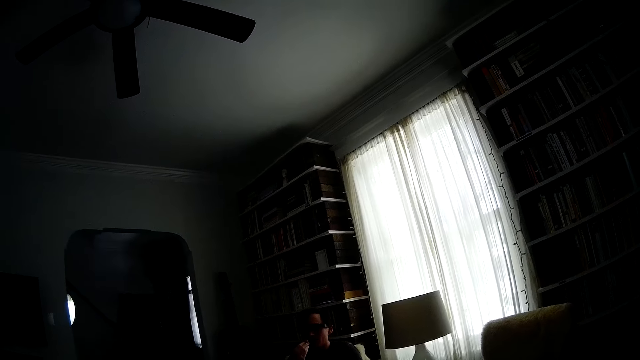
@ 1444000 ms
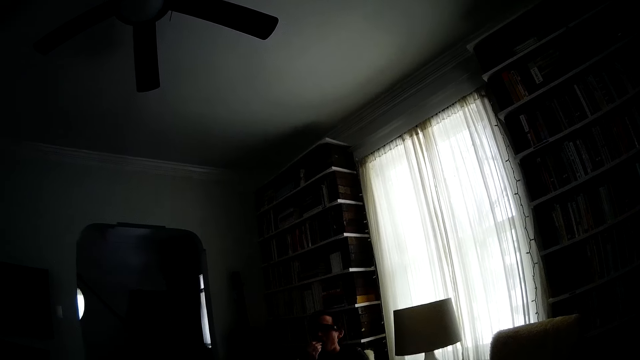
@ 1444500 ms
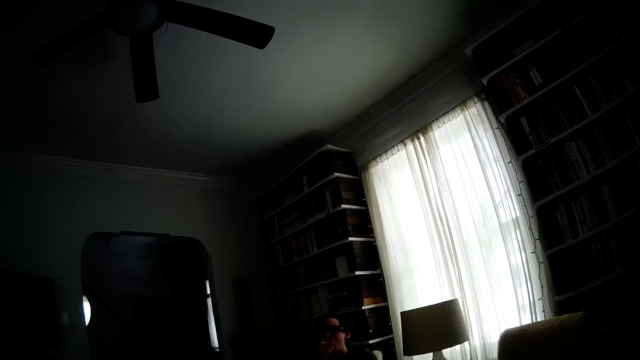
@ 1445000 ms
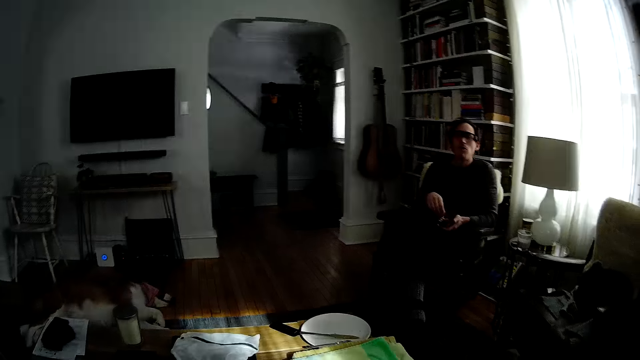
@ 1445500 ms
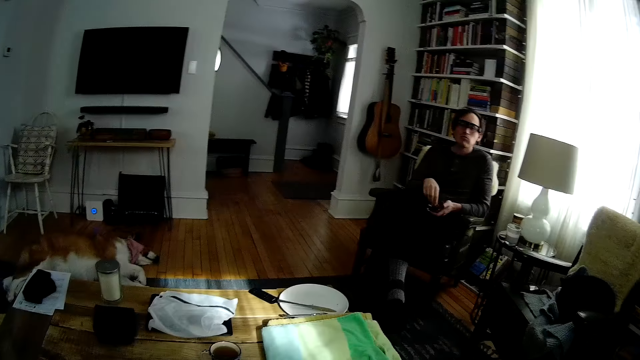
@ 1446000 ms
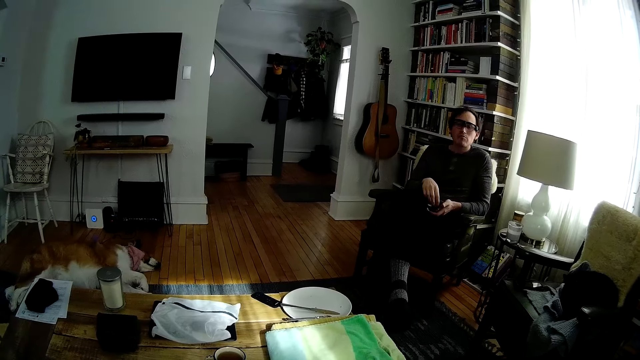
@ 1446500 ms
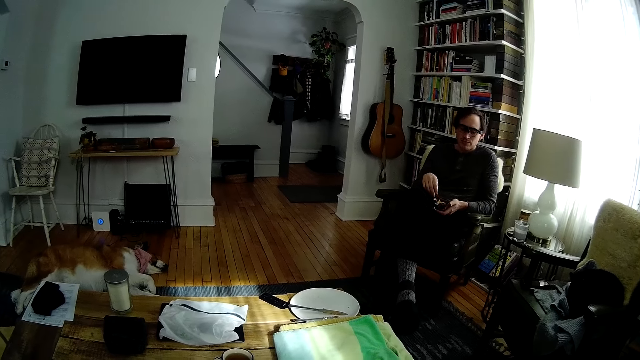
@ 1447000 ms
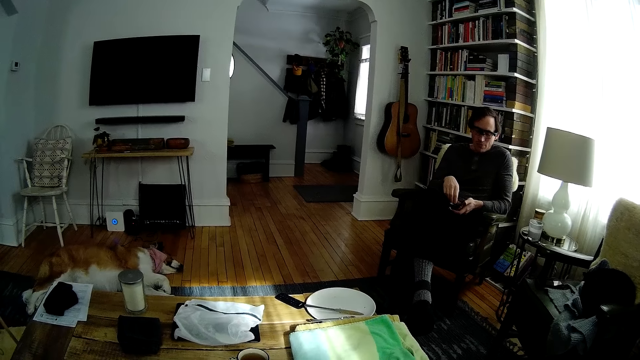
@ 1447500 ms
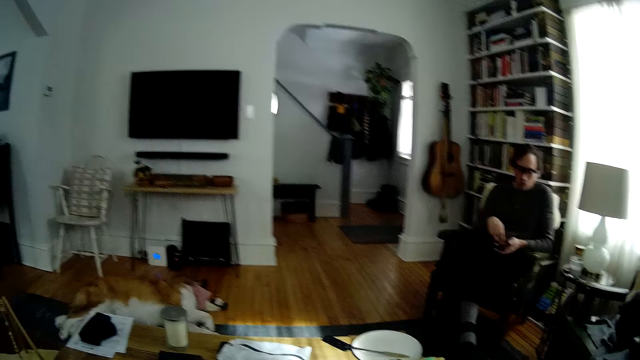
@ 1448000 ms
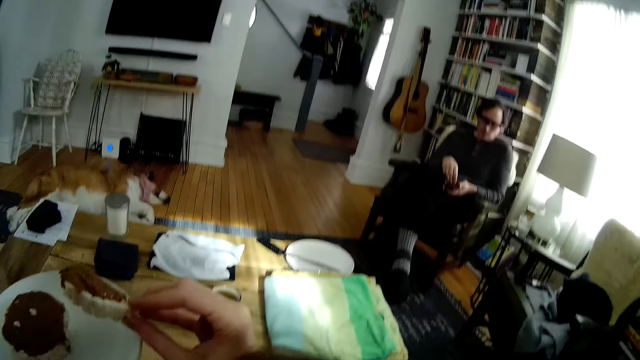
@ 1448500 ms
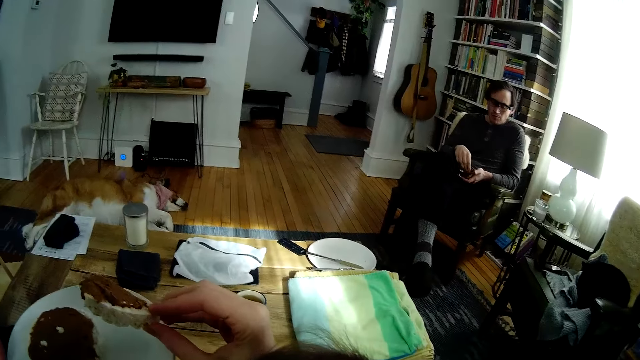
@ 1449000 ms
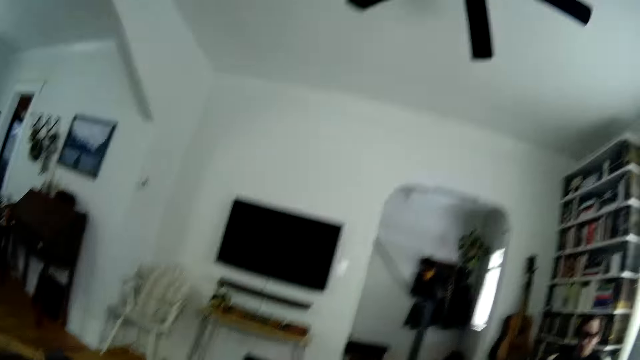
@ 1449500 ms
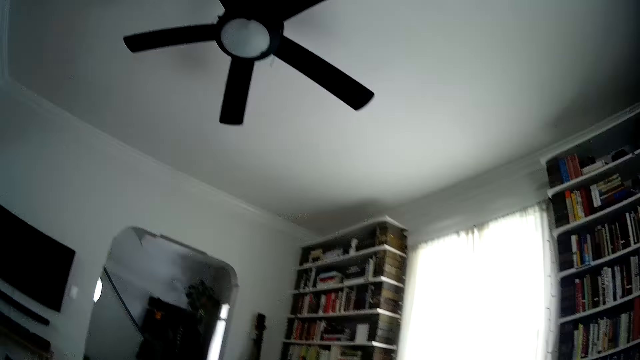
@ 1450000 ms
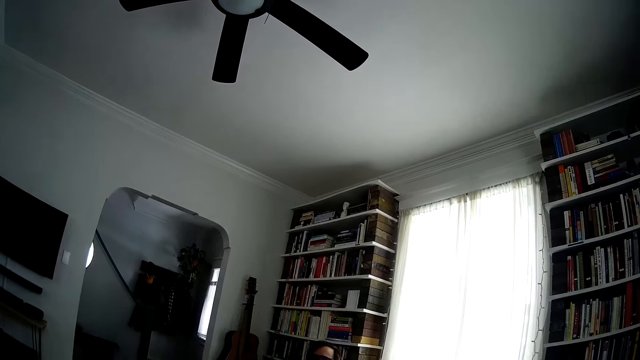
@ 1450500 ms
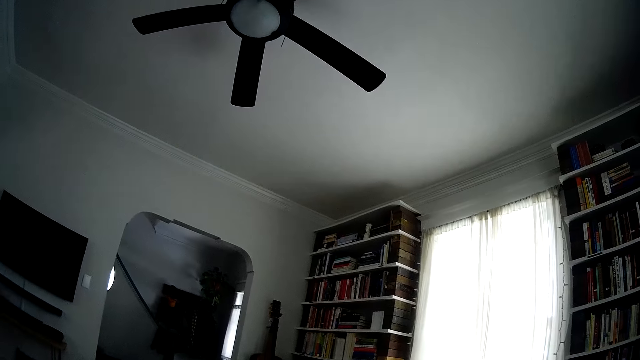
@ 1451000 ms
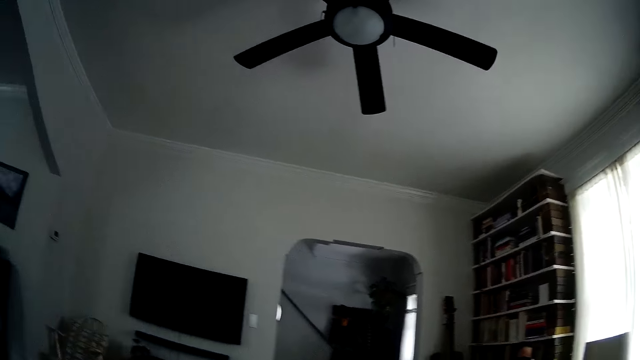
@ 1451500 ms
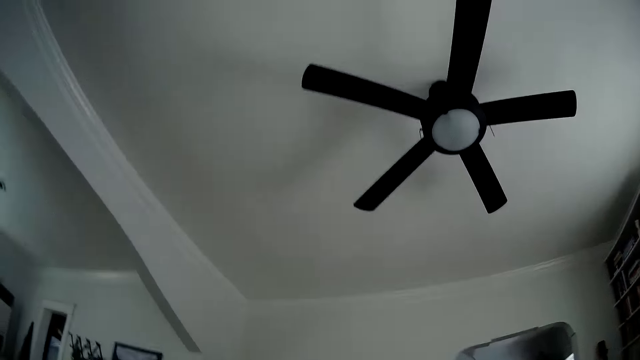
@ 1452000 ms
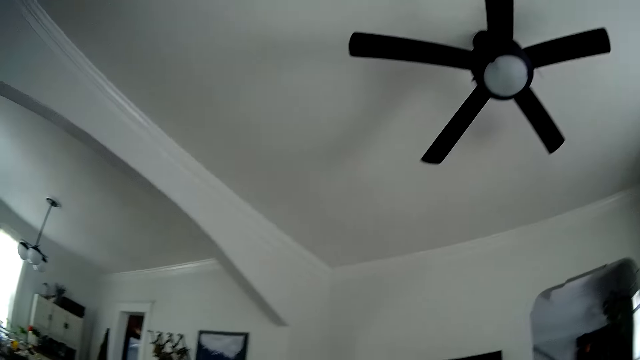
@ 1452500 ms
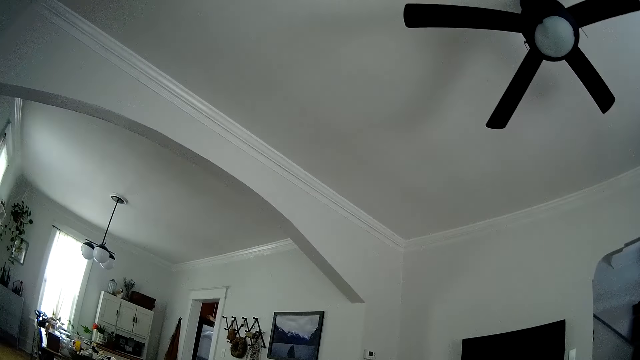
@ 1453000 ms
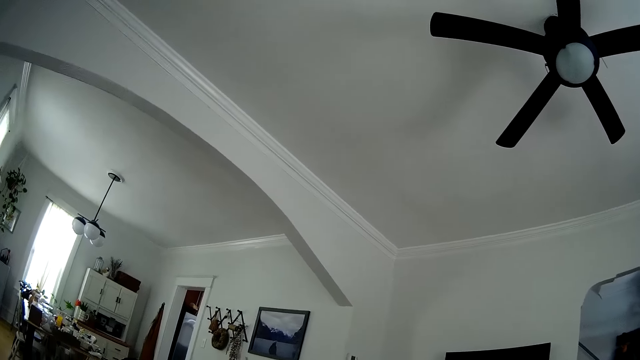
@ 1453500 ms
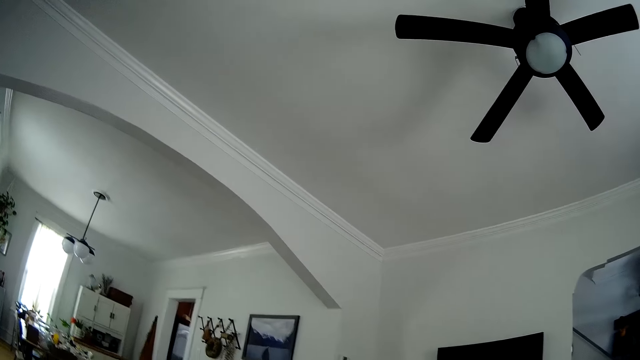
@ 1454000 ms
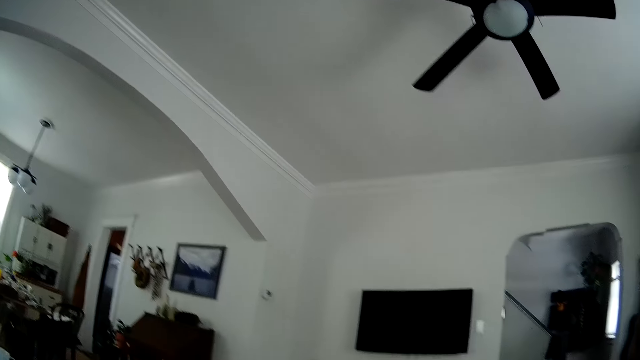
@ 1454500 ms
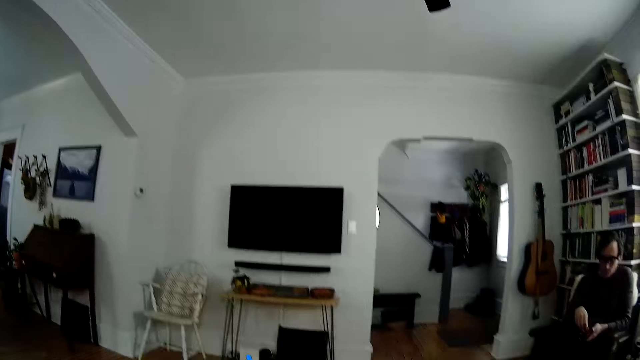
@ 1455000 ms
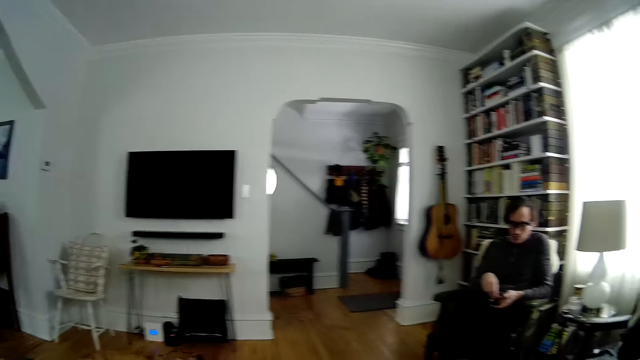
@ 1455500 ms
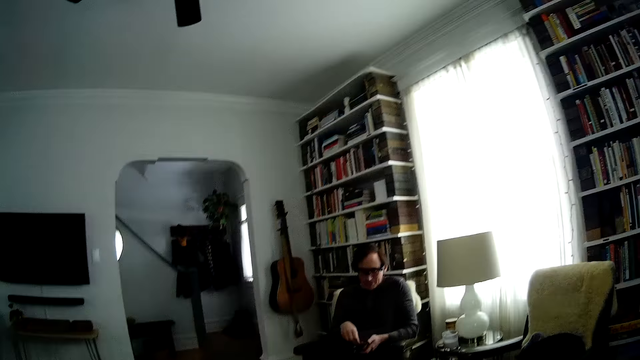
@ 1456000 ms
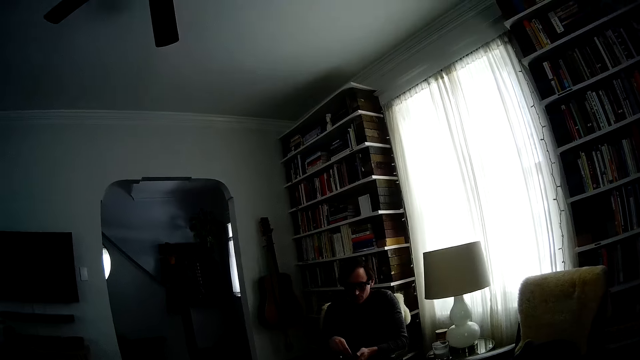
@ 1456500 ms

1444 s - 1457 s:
The man eats chips from a bowl in his left hand with his right hand. The camera wearer interacts with the man. They look at the man. They hold a cookie. They converse with the man. They chew cookies. They look around. They chew cookies.

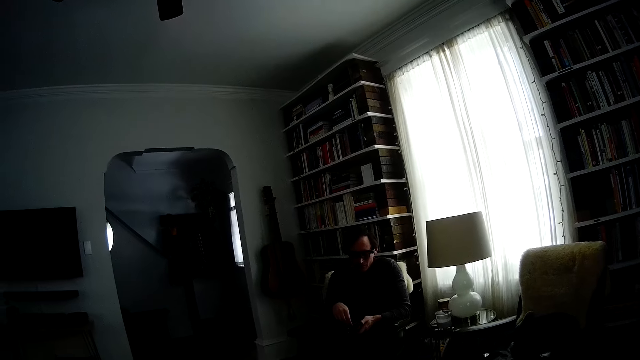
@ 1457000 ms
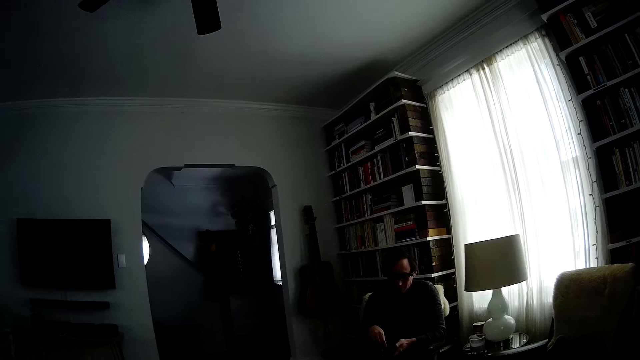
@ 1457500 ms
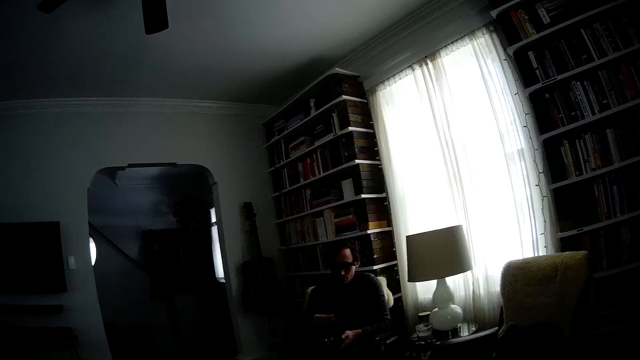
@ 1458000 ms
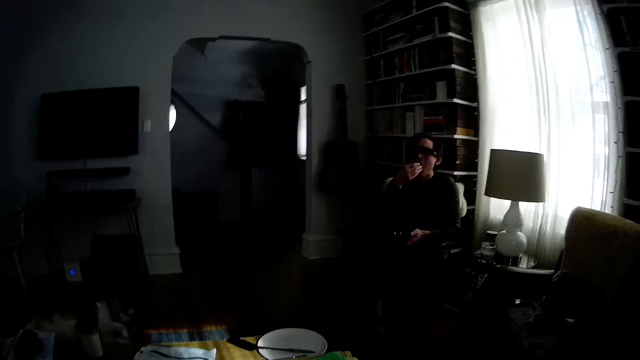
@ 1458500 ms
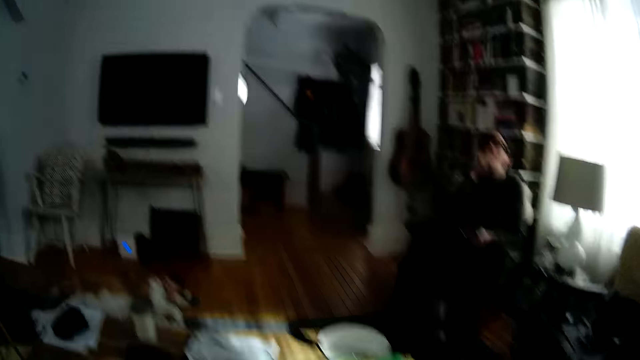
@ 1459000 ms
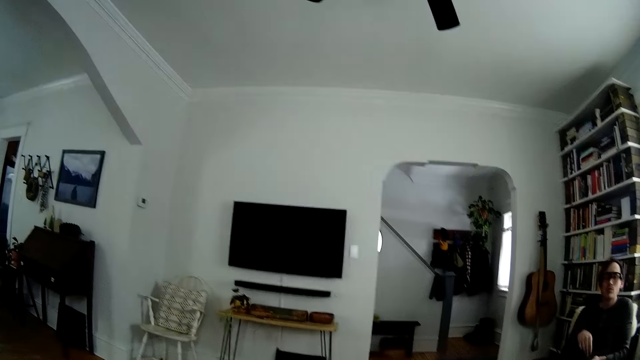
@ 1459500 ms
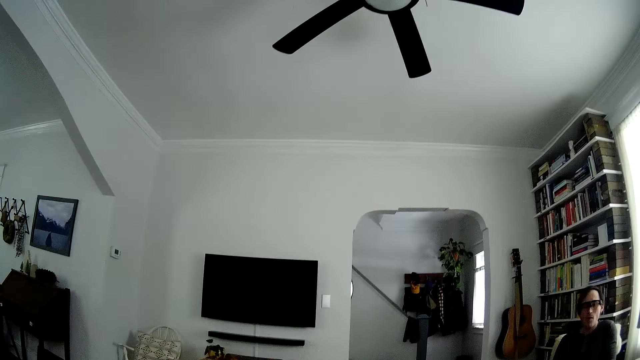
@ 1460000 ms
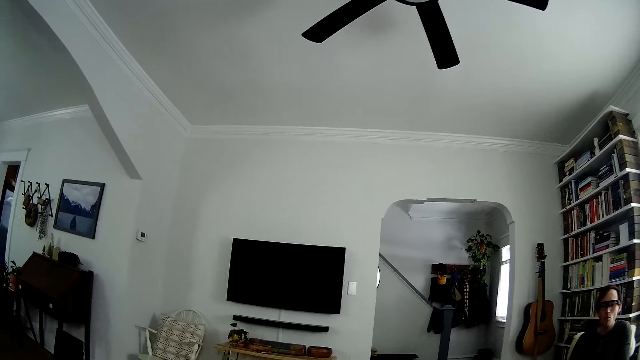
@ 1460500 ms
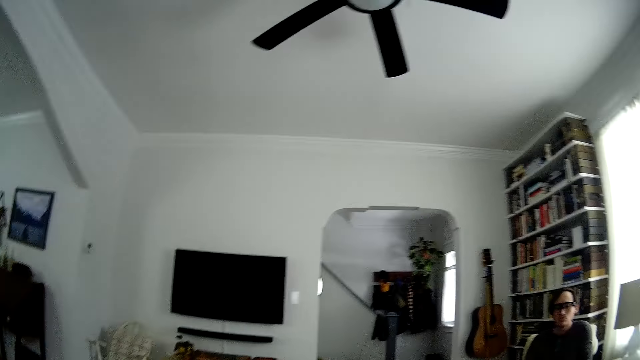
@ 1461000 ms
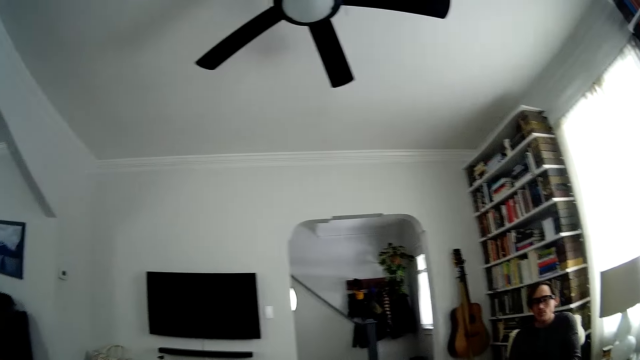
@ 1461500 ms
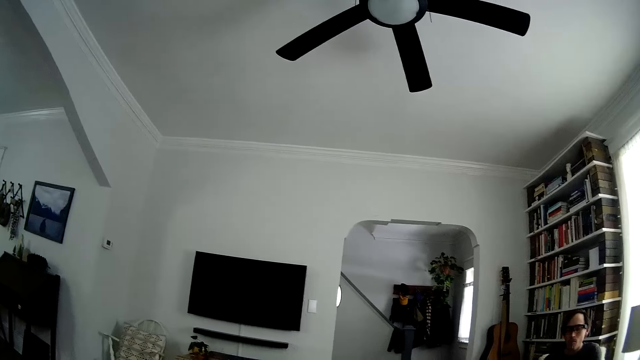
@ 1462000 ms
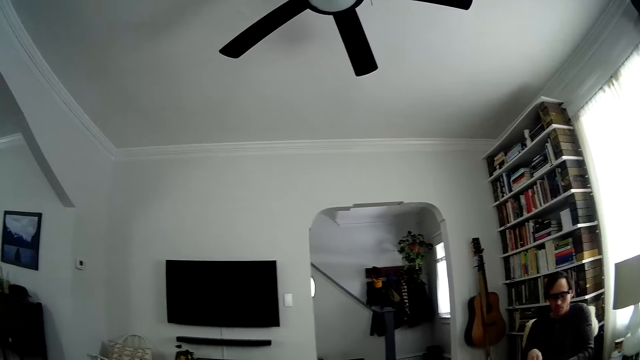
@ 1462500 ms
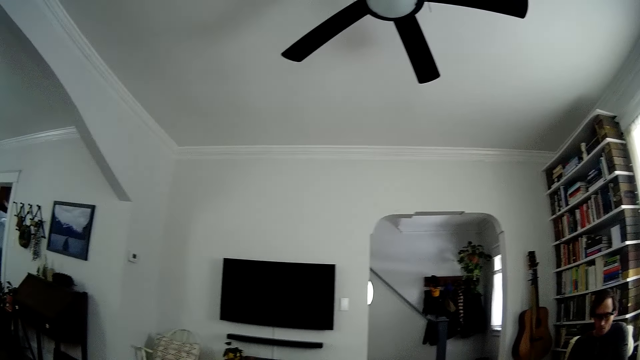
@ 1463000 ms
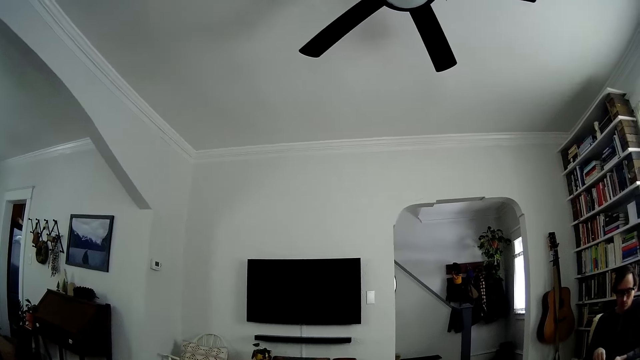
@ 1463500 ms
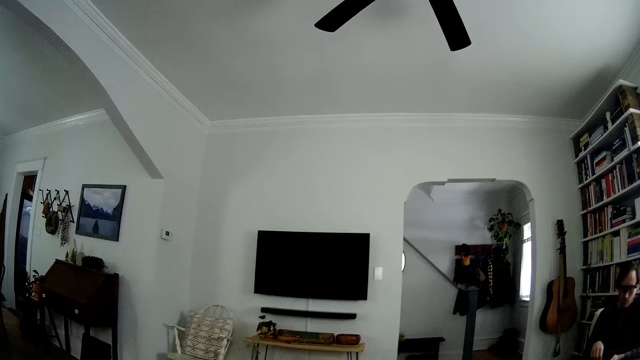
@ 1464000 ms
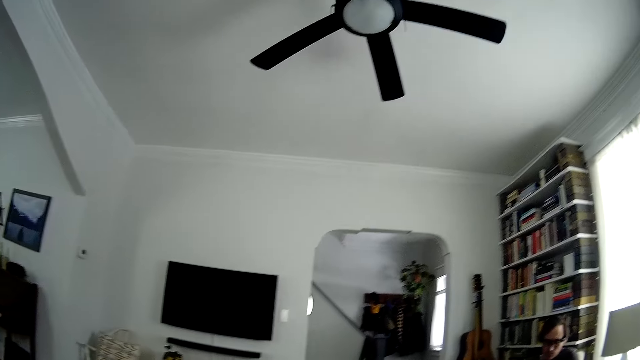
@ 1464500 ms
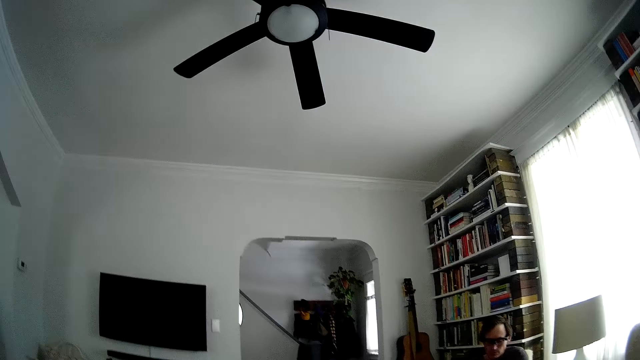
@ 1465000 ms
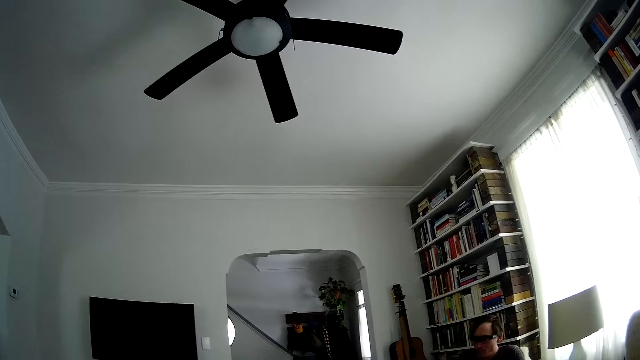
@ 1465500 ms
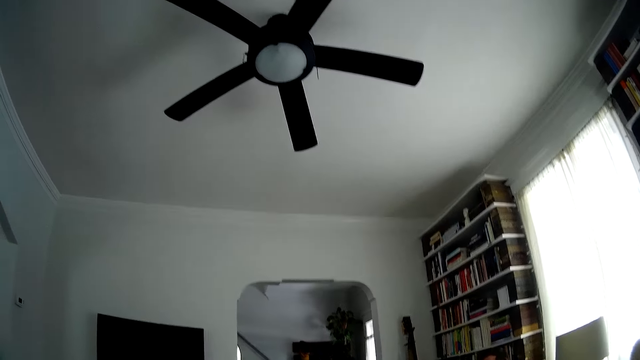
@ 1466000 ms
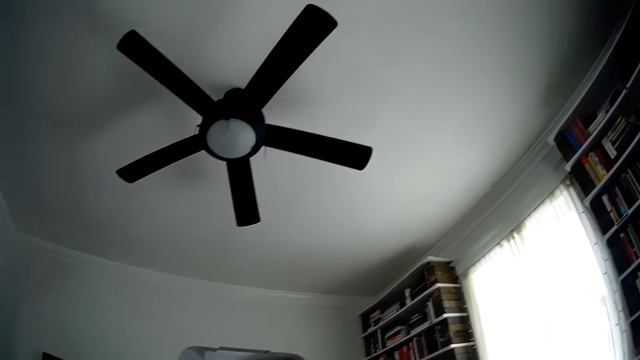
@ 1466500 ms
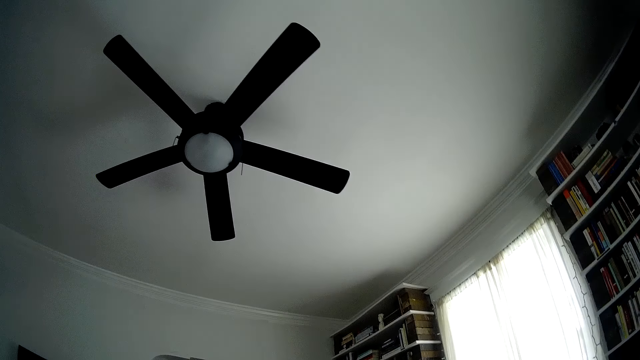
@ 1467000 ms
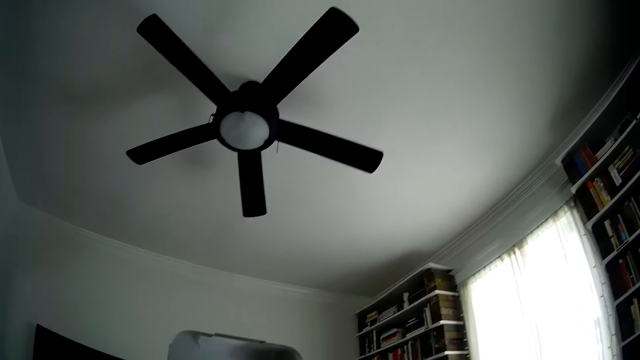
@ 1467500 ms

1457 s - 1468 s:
The camera wearer looks at a man. They look at the television. They sniff. They chew cookies.
